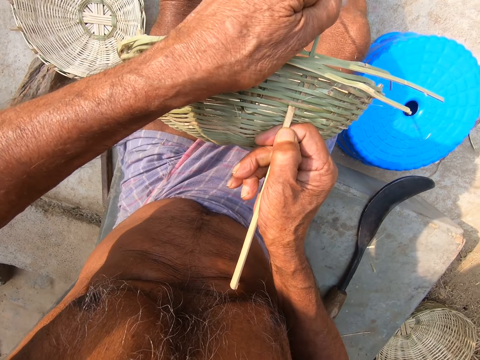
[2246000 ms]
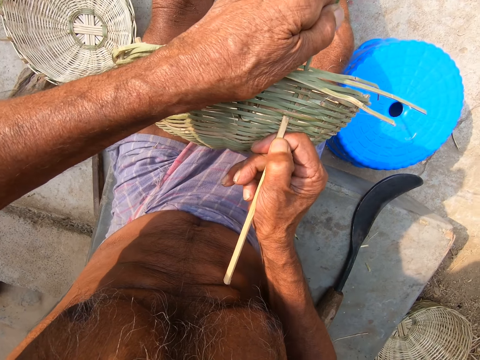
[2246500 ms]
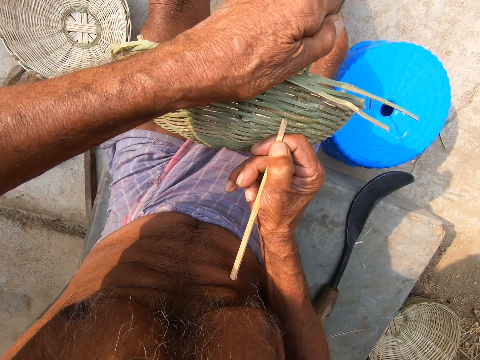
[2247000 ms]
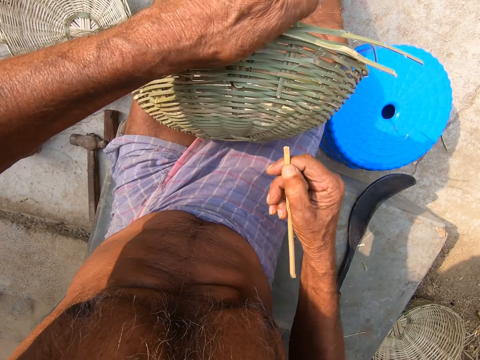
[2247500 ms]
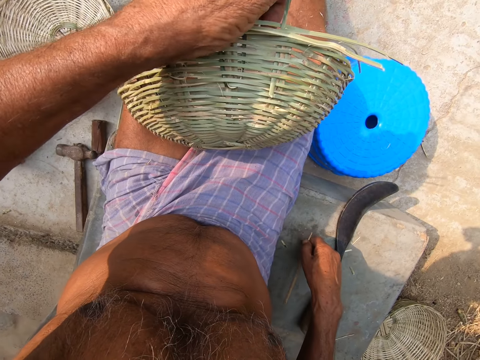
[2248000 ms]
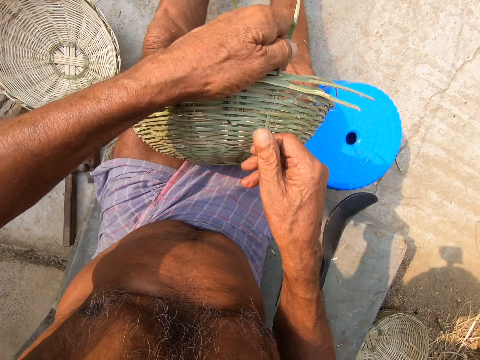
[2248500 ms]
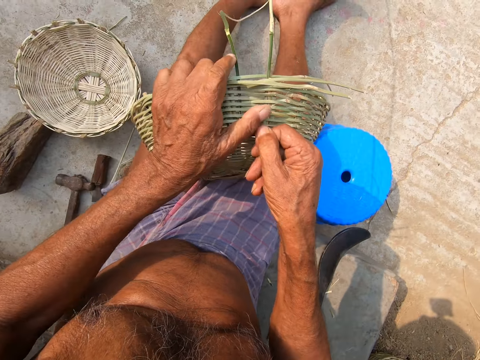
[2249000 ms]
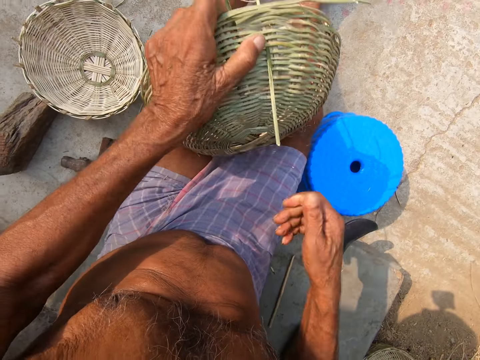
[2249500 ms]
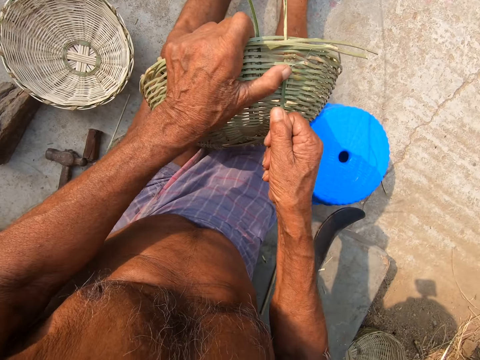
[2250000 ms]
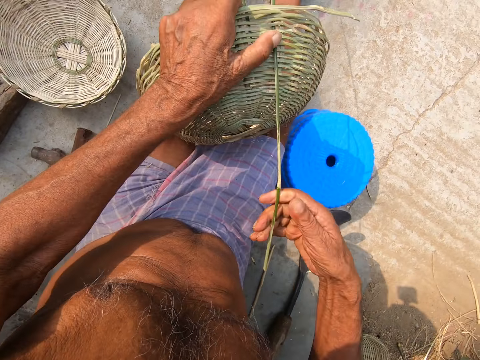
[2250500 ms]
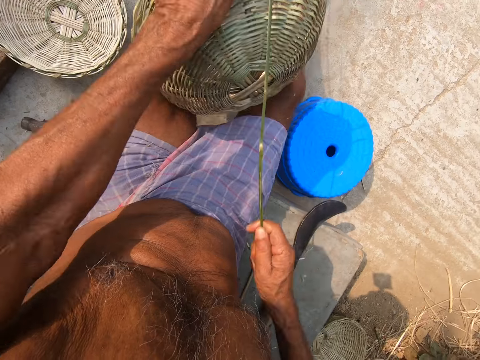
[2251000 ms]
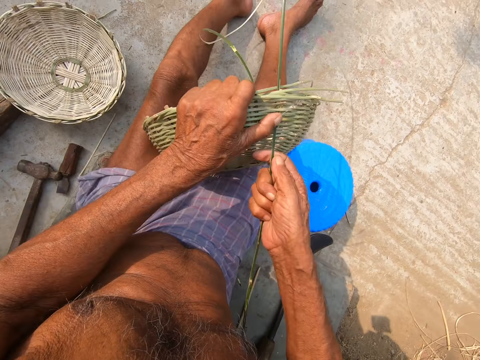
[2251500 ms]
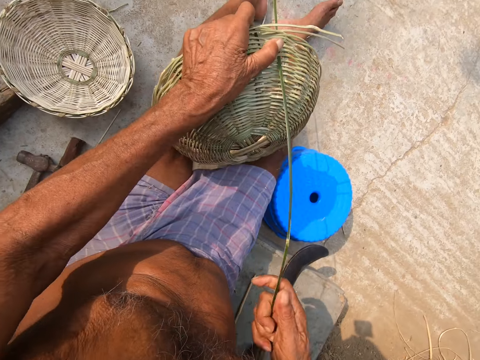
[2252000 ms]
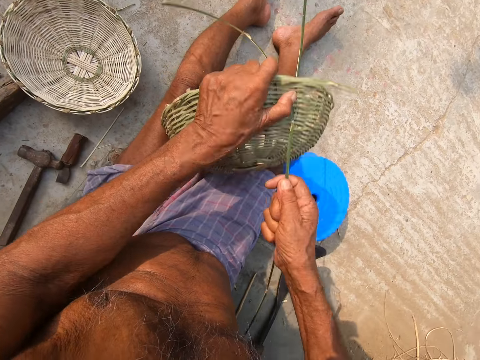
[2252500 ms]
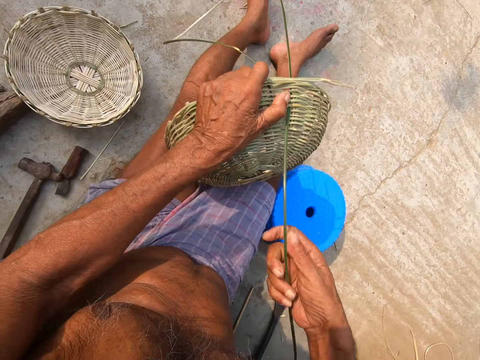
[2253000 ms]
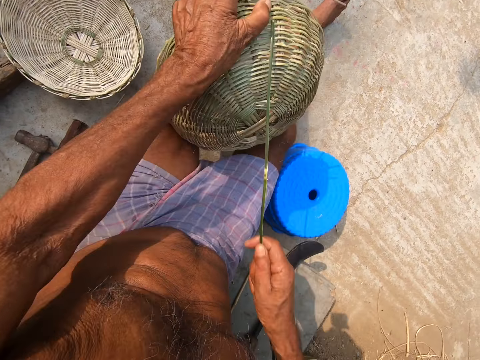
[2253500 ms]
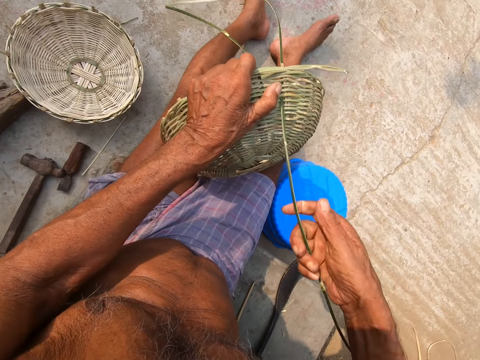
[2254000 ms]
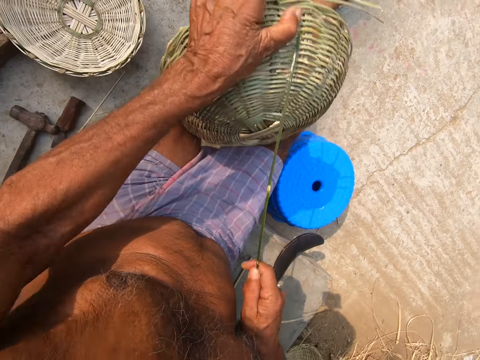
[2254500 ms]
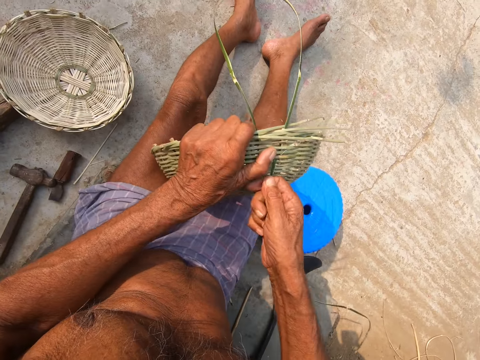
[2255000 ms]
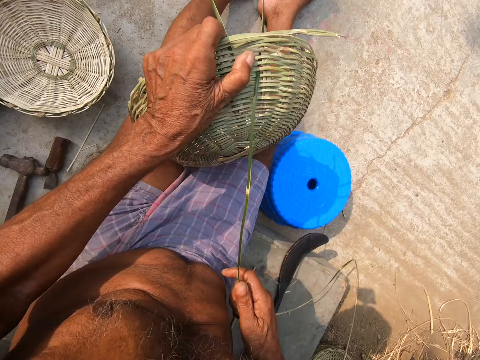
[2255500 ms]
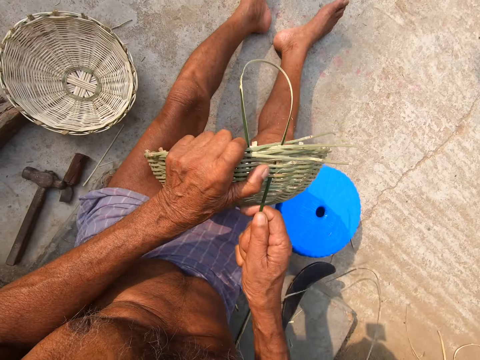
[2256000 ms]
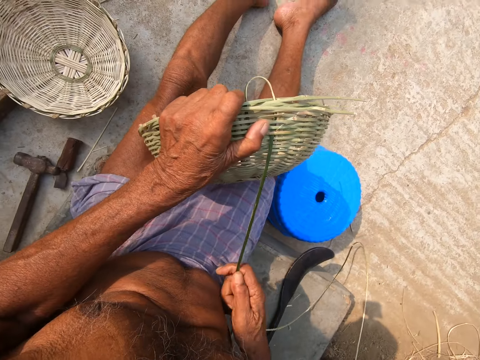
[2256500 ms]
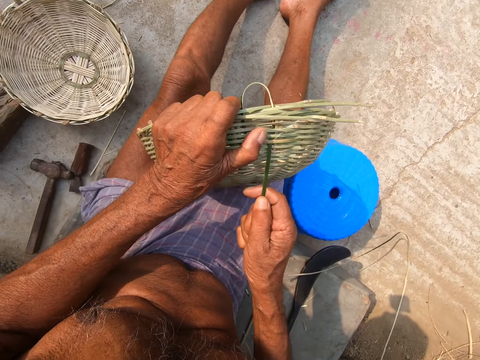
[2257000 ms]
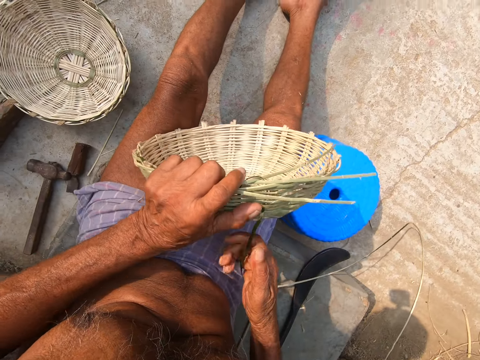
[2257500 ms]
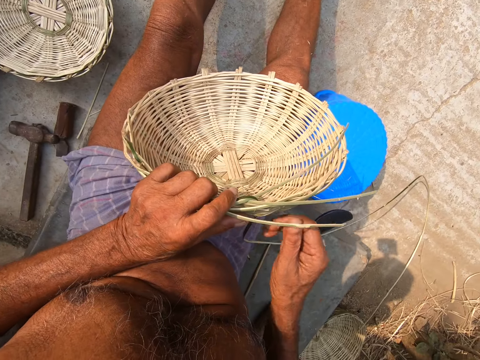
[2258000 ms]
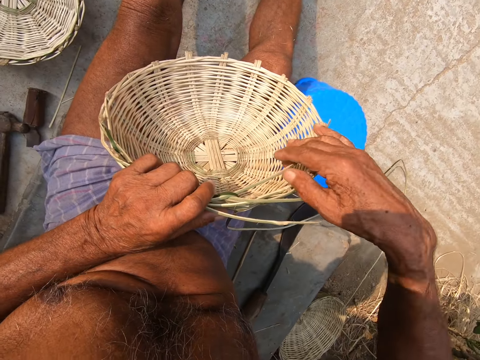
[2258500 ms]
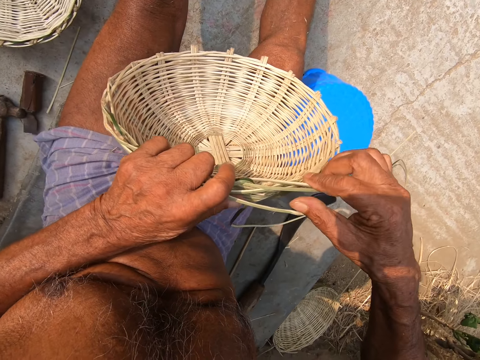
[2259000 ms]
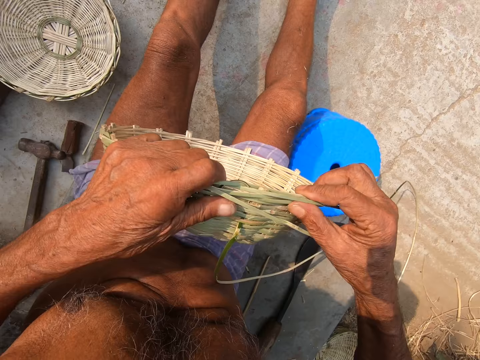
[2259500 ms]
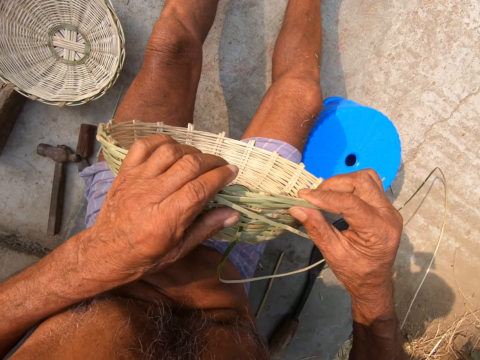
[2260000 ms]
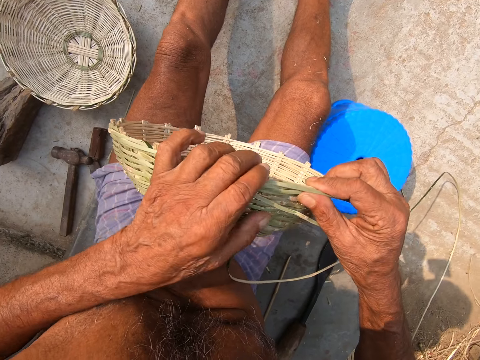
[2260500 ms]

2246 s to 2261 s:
The camera wearer pushes the bamboo strip in his left hand into the basket. He drops the stick in his right hand on the floor. He pulls the bamboo strip through the basket with his right hand. He adjusts the bamboo strips in the basket with his left hand.

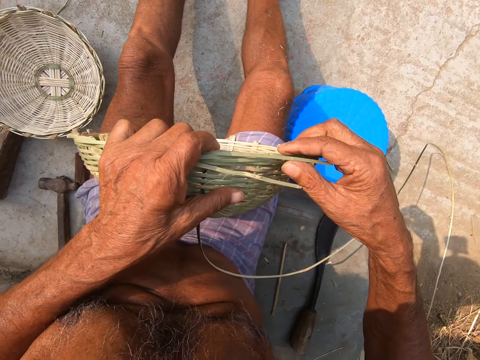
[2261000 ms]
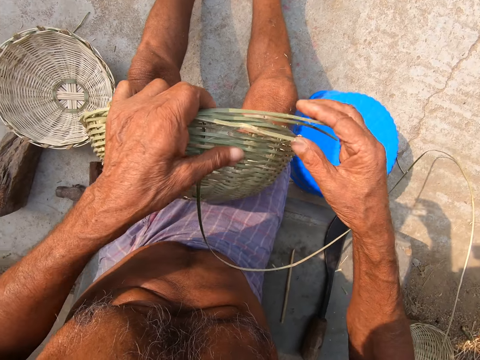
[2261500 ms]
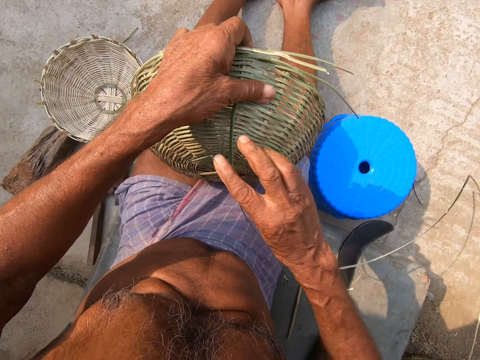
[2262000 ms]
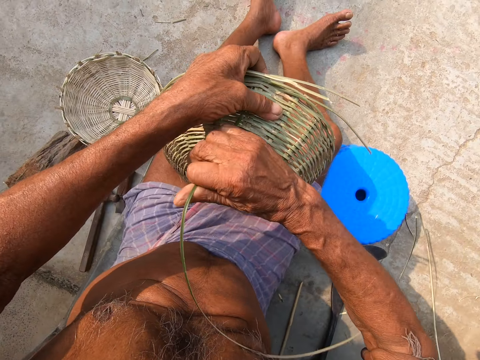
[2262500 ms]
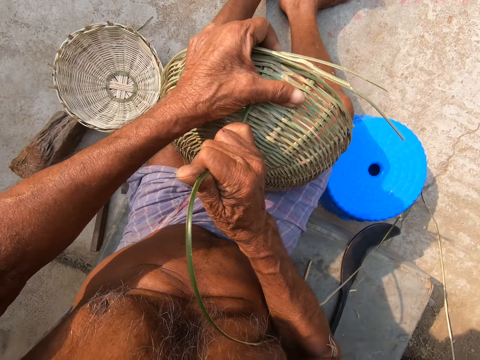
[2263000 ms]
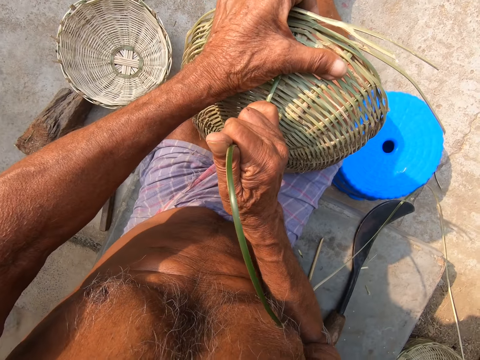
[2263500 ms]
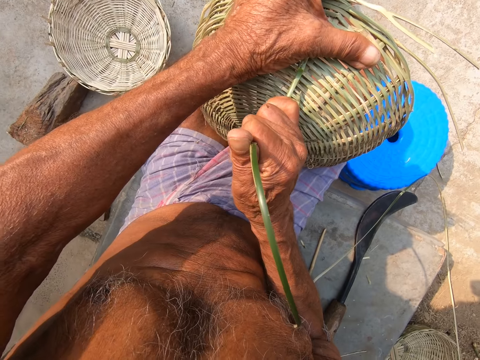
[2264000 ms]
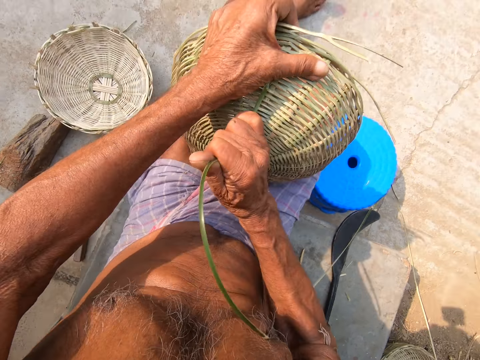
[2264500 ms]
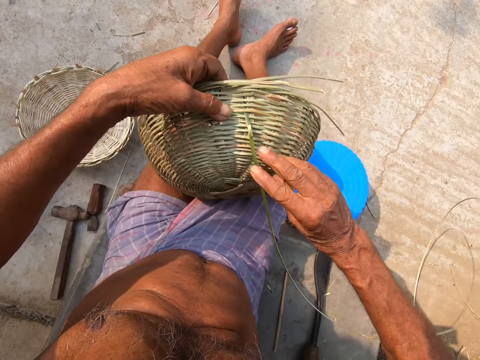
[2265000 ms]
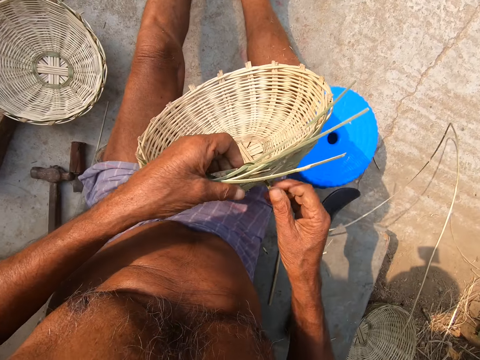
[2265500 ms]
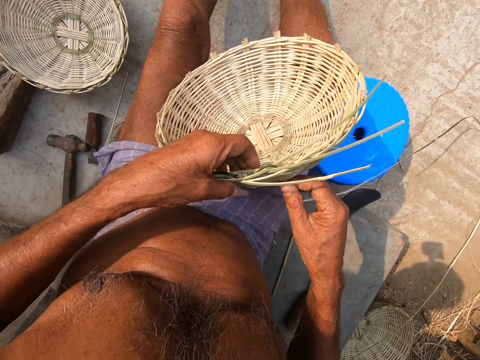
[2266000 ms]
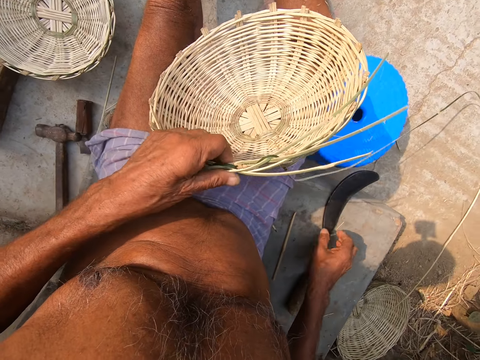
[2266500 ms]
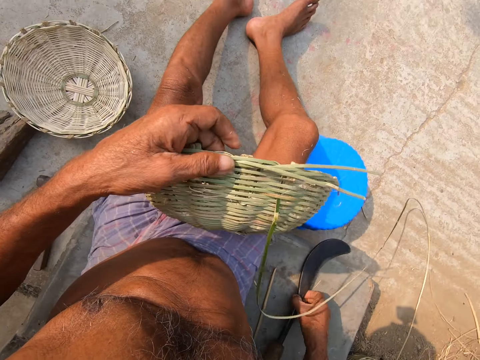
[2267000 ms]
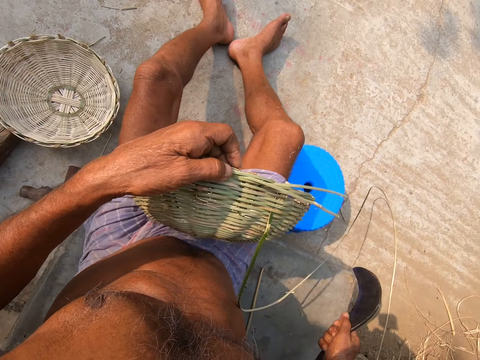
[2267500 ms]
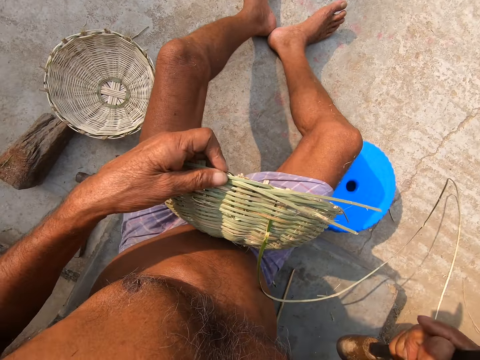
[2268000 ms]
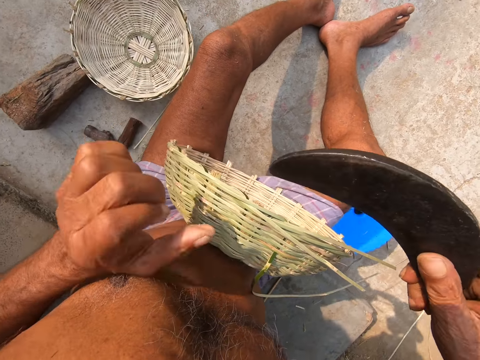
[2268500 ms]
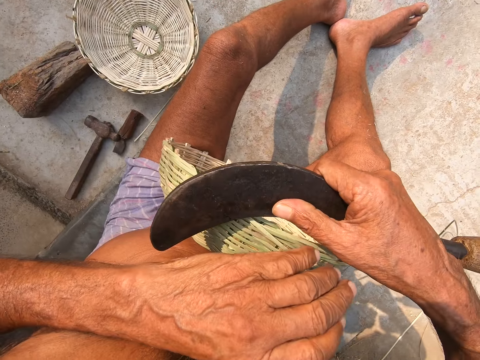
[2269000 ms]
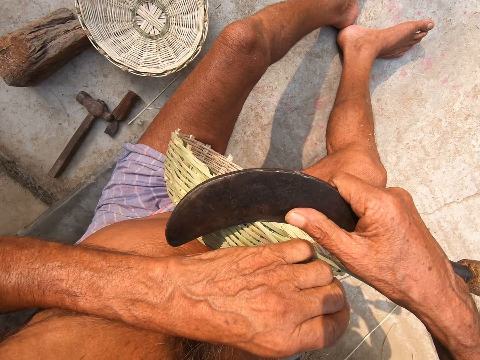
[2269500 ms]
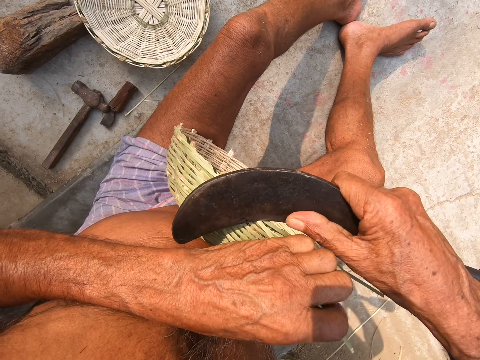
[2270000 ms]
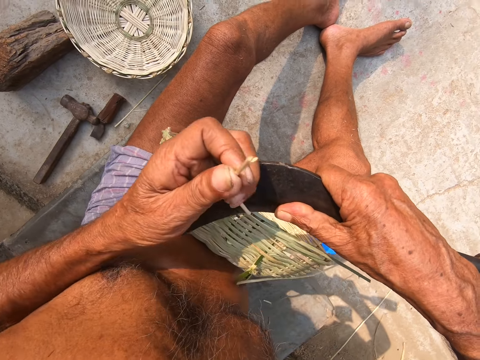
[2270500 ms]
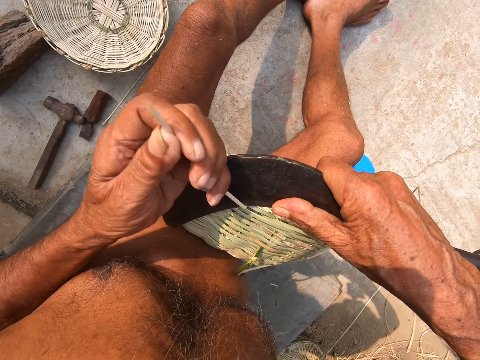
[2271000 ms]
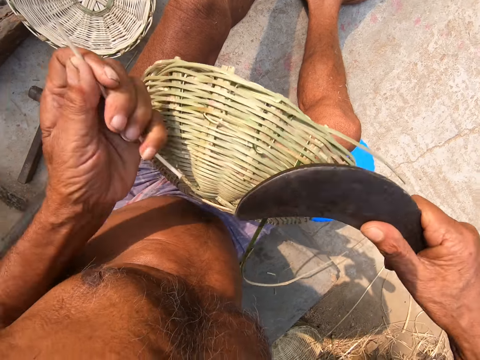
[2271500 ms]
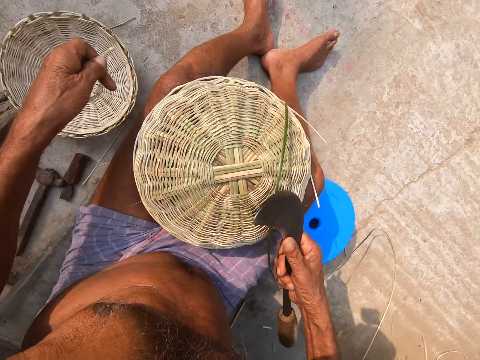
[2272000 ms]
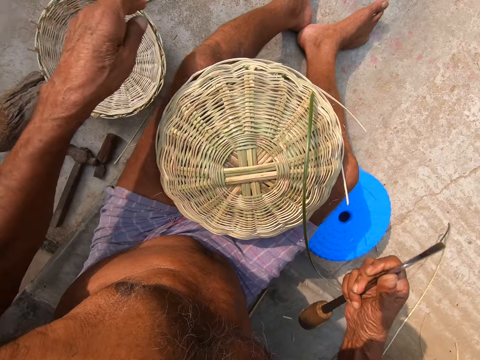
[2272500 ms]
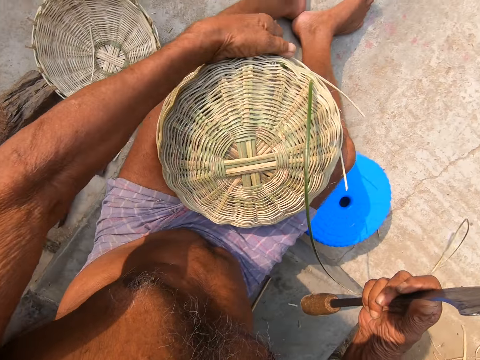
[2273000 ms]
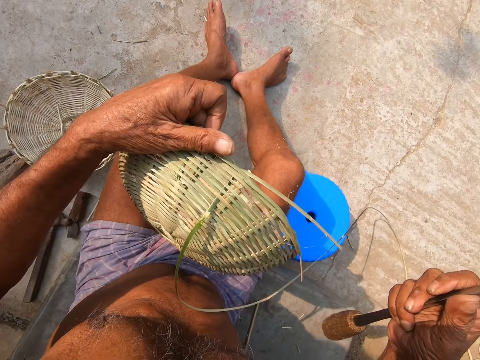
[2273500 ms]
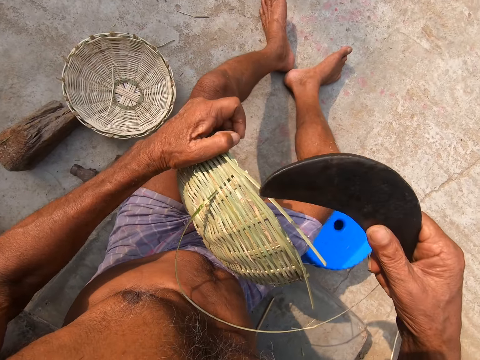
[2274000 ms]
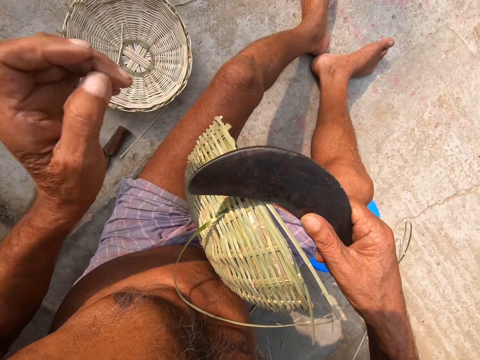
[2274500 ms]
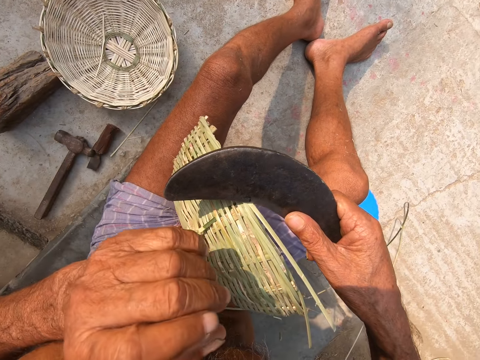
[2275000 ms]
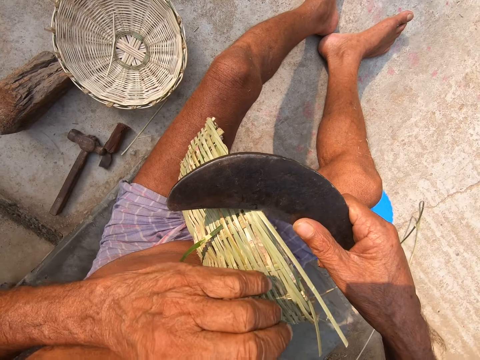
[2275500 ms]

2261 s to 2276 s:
The camera wearer pulls the bamboo strip with his right hand. He picks up the sickle from the floor with his right hand. He places the sickle in his right hand on the basket. He pulls the bamboo strip in the basket with his left hand. He drops the bamboo strip in his right hand in a basket on the floor. He picks up the basket from his legs with his left hand. He places the sickle in his right hand on the basket.
